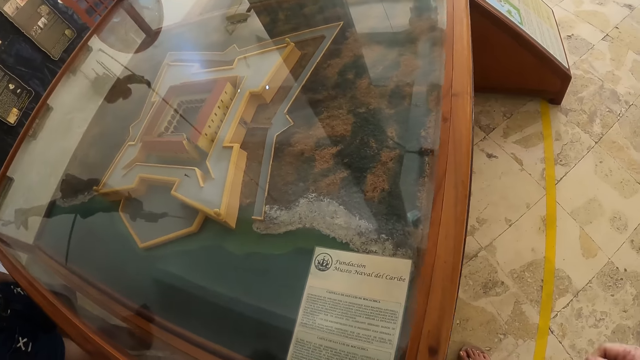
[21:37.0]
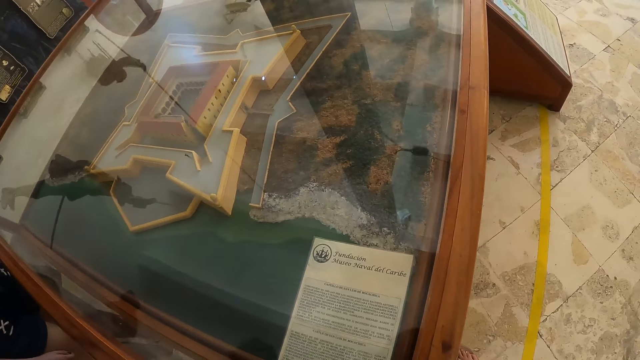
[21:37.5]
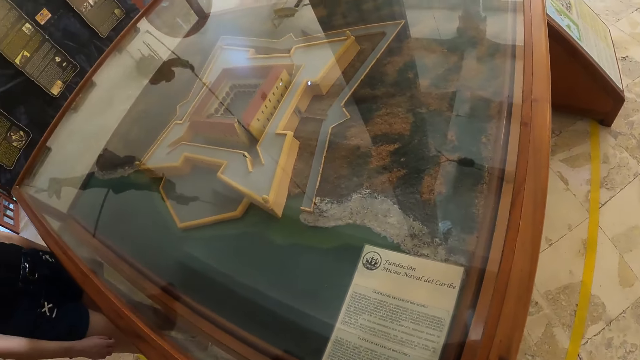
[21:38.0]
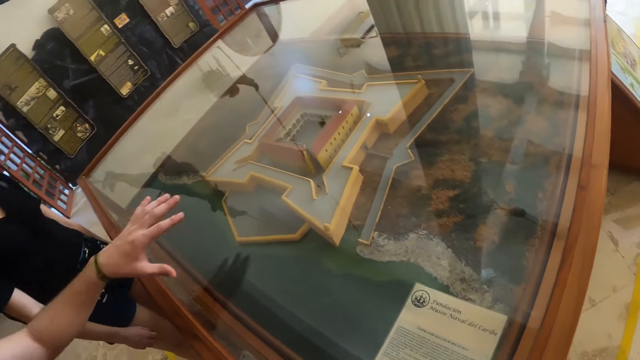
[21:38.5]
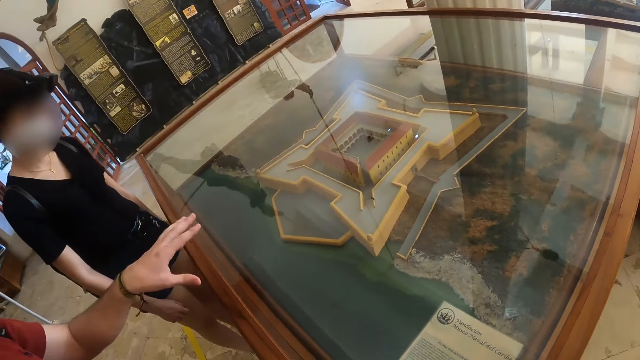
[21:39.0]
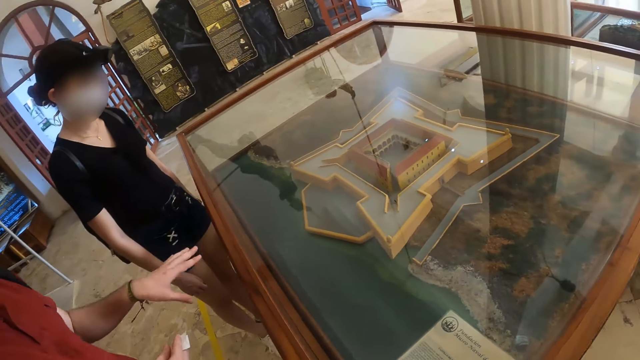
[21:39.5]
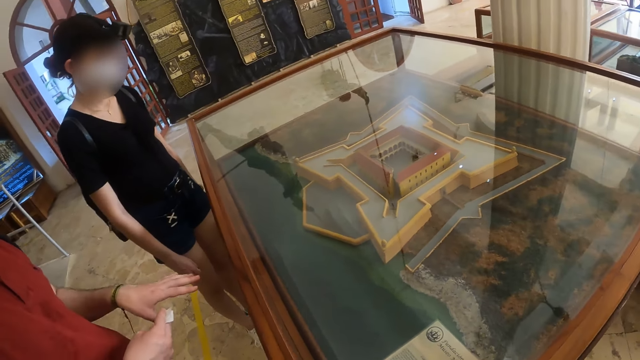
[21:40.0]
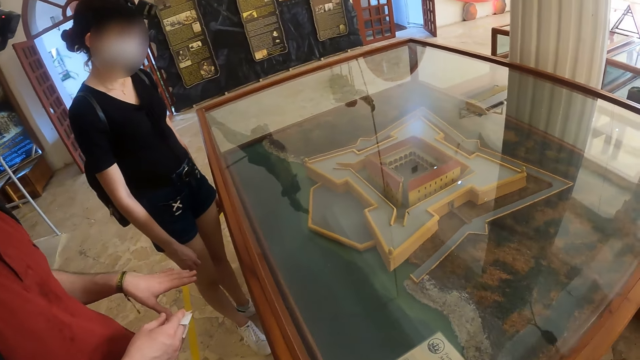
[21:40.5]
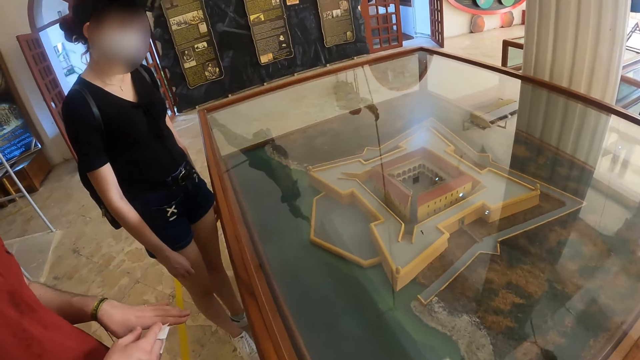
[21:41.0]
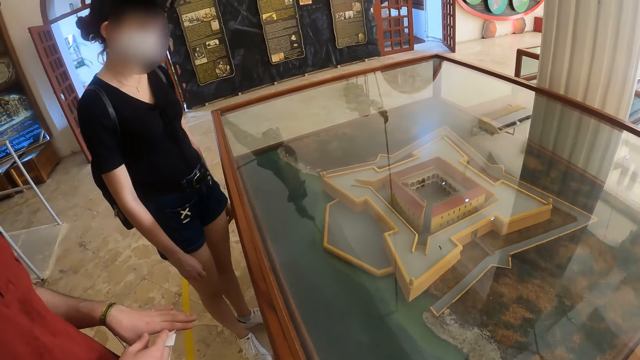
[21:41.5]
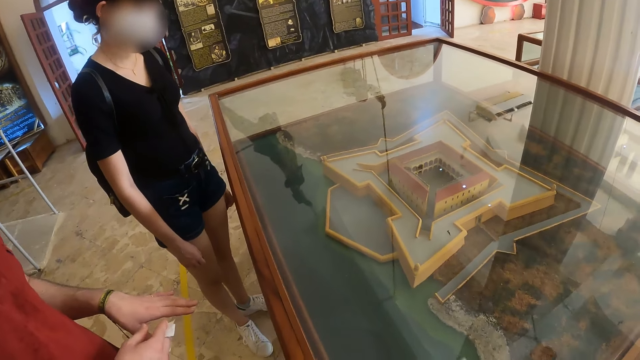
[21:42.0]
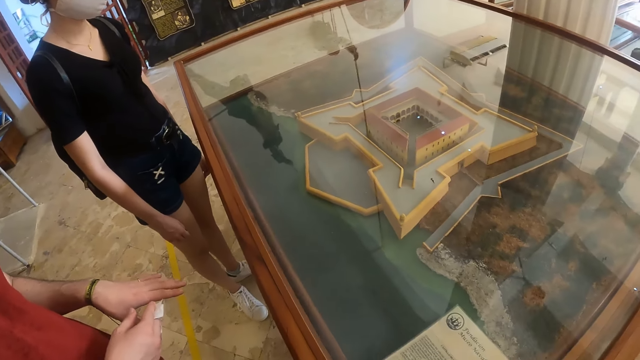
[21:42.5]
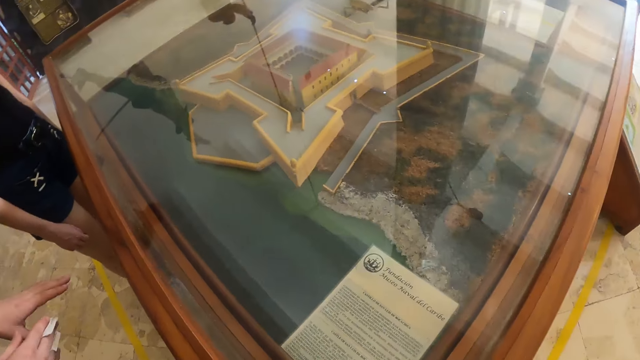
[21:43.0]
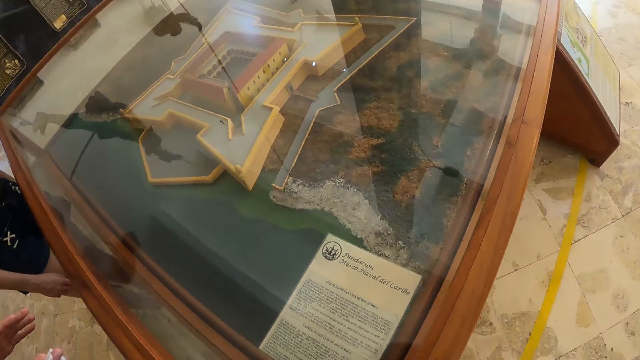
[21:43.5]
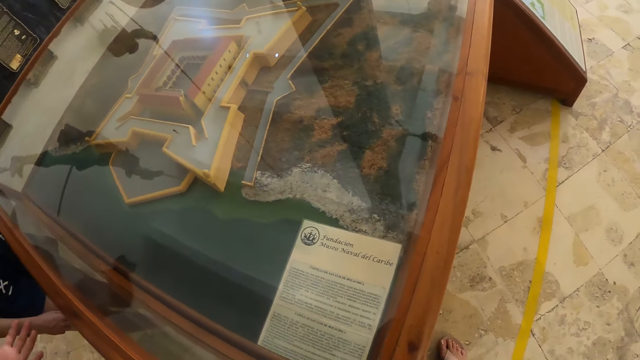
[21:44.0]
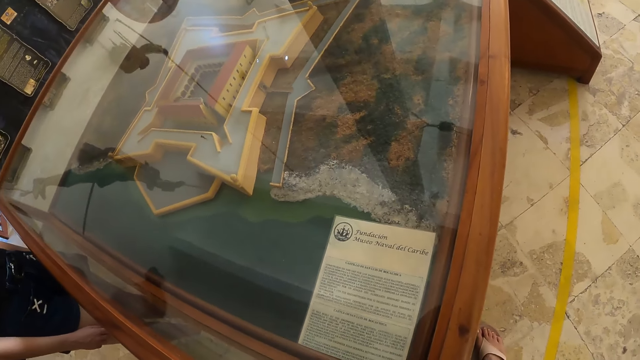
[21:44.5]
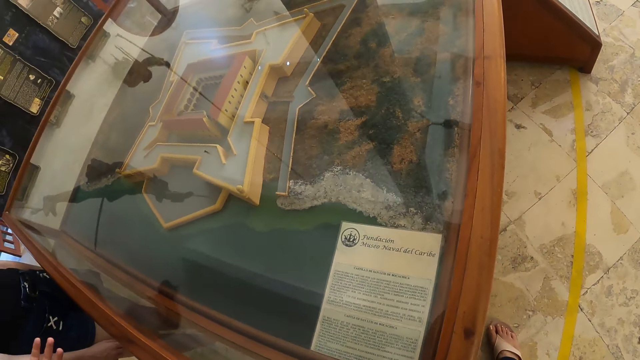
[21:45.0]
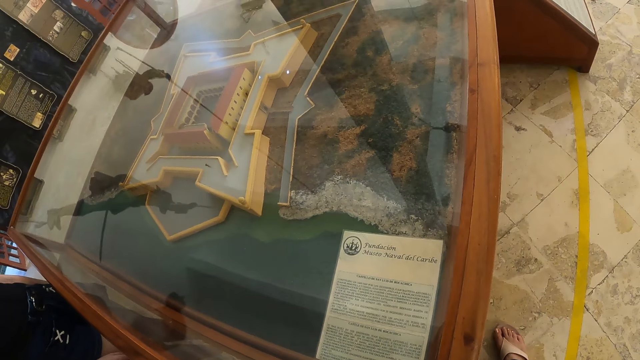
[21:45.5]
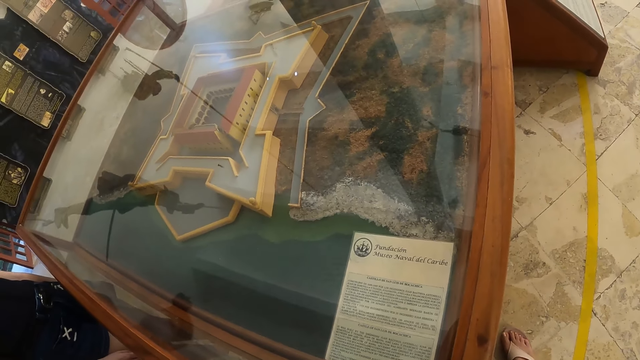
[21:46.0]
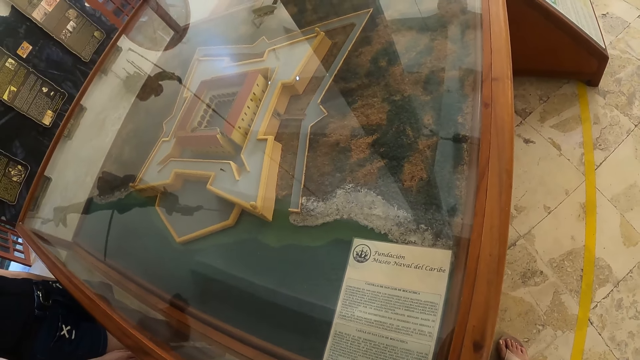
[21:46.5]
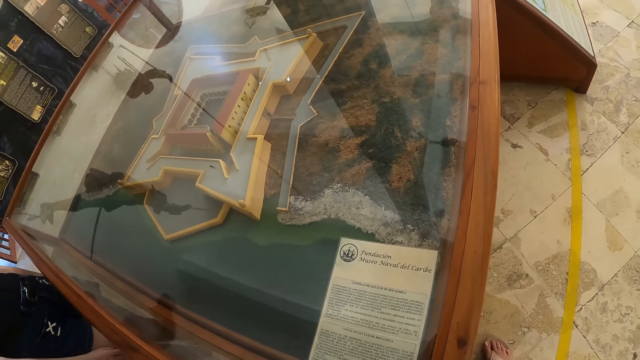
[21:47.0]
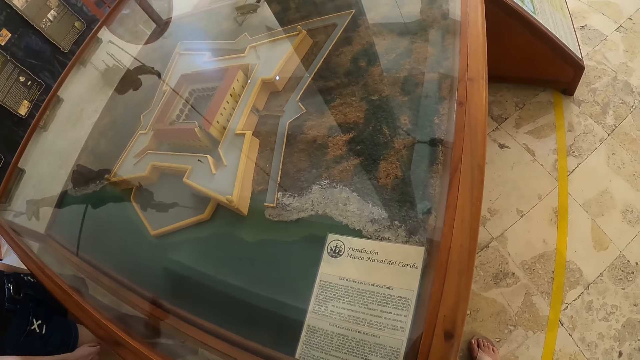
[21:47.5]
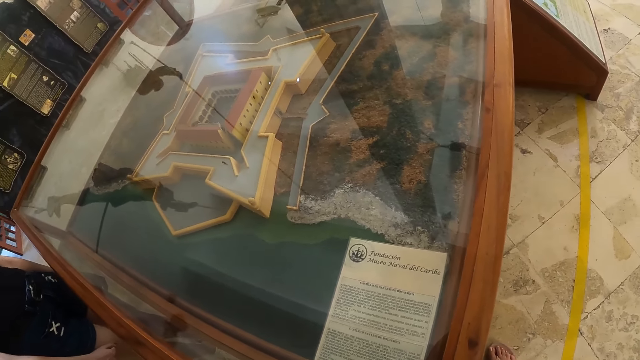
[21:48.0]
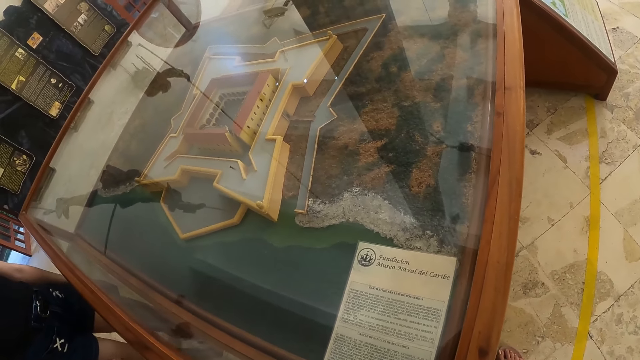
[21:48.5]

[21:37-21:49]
The man moves the left hand. The camera wearer reads the paper.

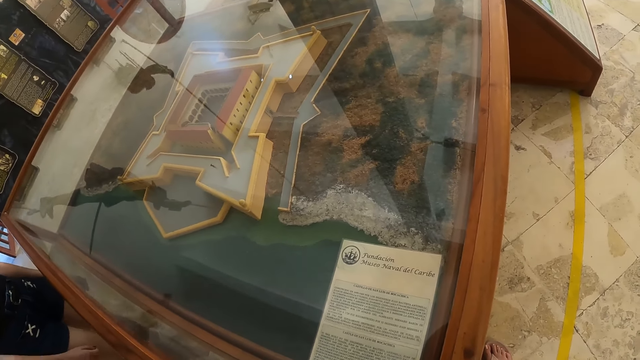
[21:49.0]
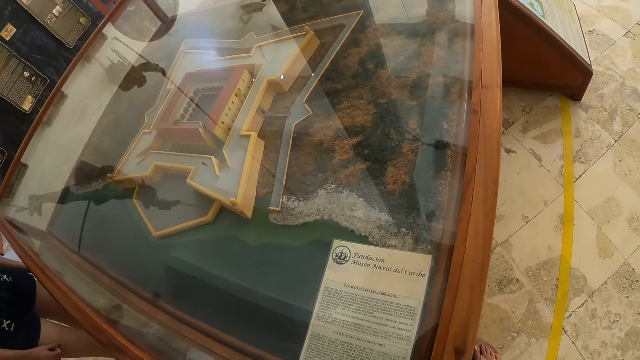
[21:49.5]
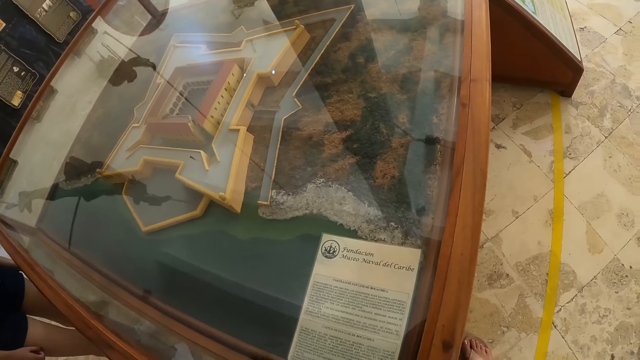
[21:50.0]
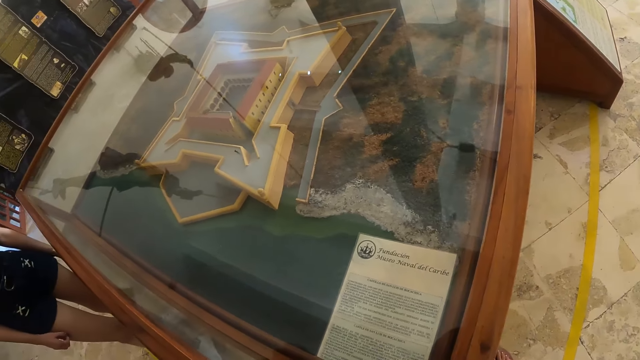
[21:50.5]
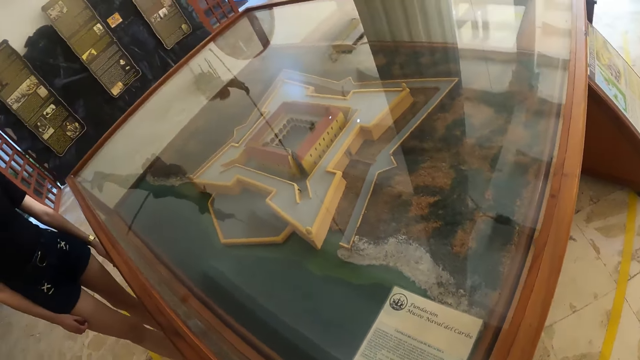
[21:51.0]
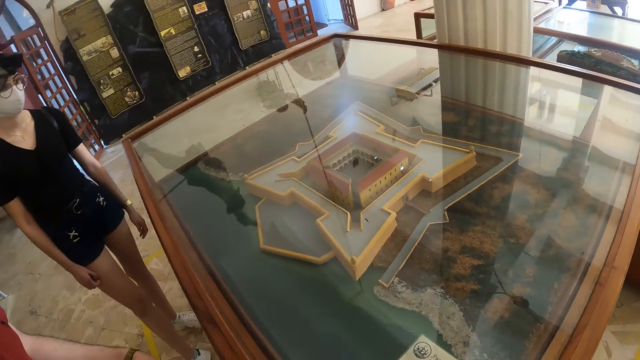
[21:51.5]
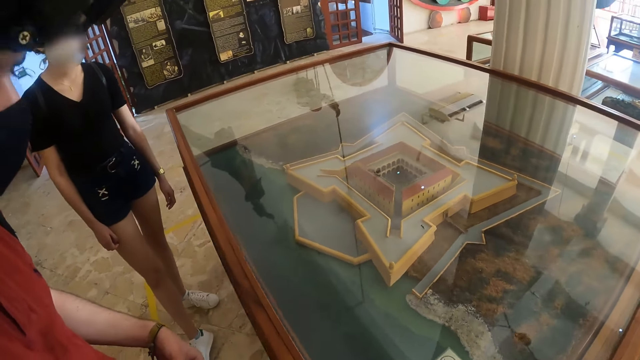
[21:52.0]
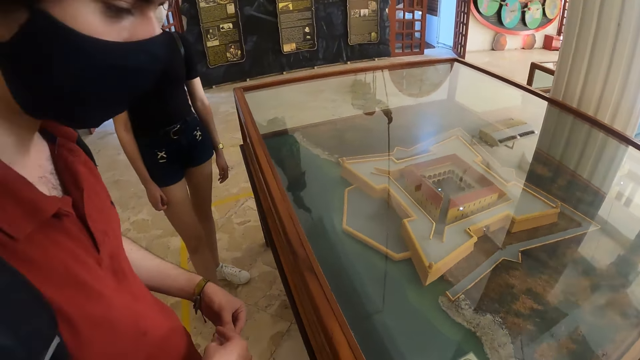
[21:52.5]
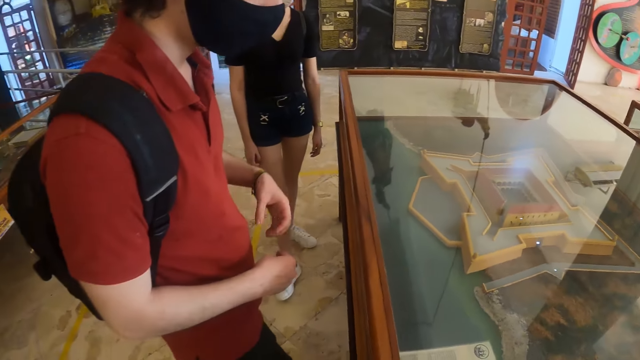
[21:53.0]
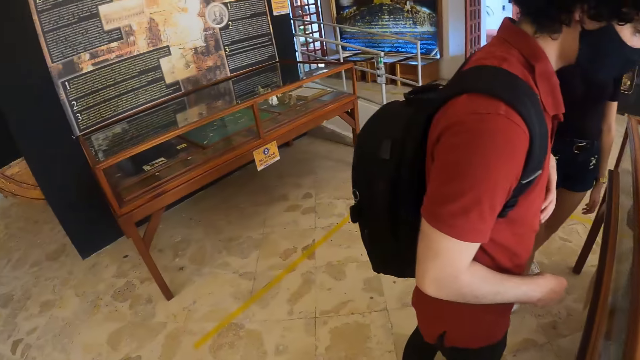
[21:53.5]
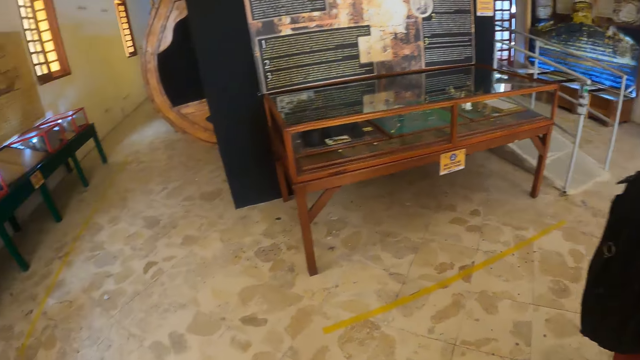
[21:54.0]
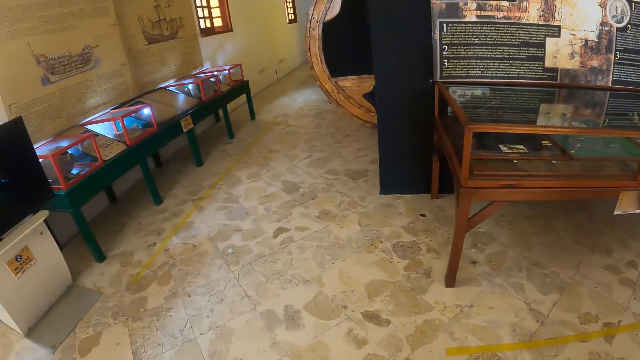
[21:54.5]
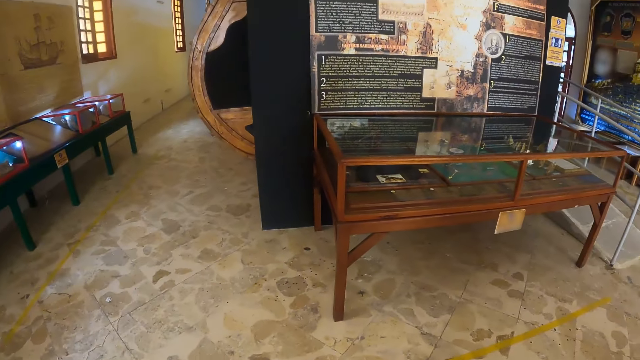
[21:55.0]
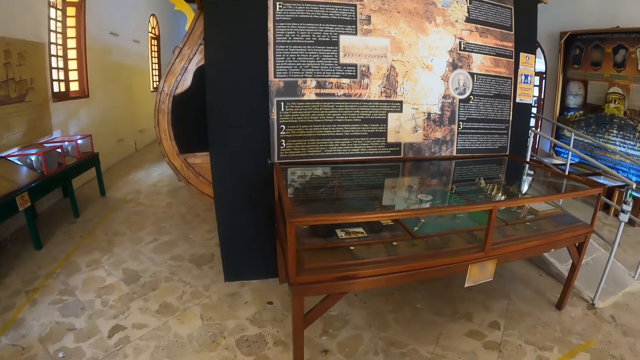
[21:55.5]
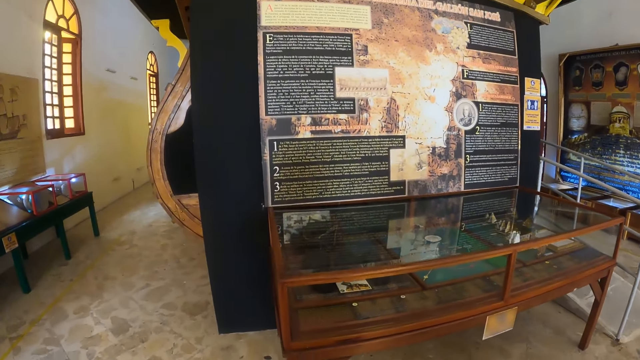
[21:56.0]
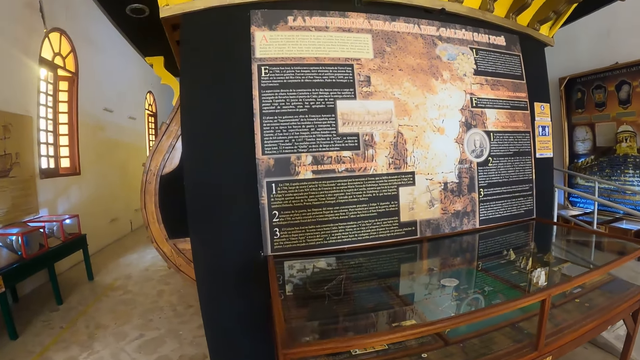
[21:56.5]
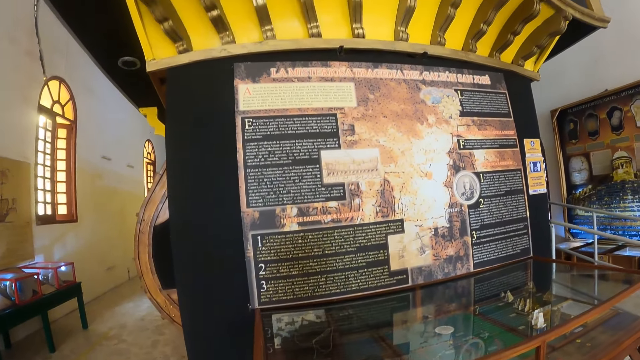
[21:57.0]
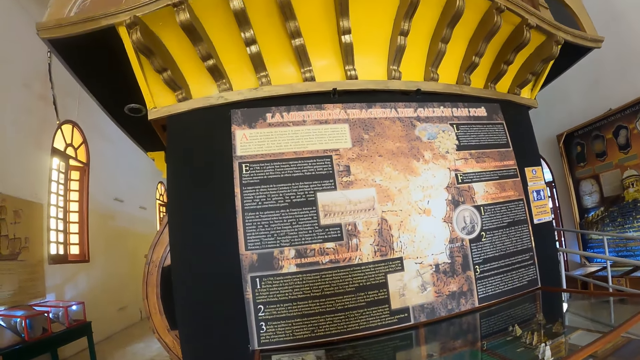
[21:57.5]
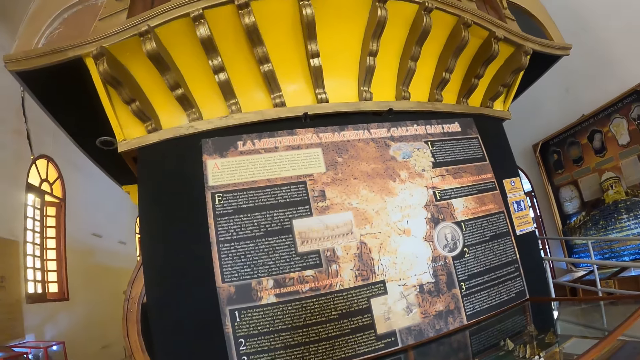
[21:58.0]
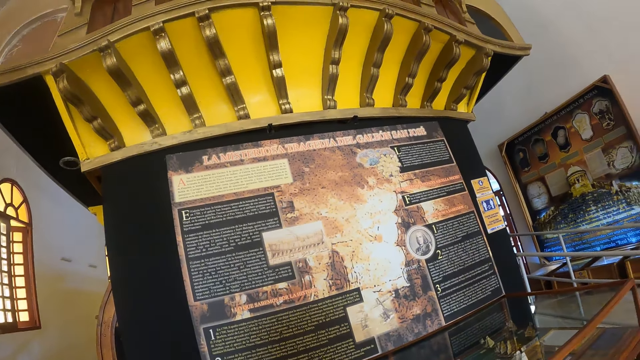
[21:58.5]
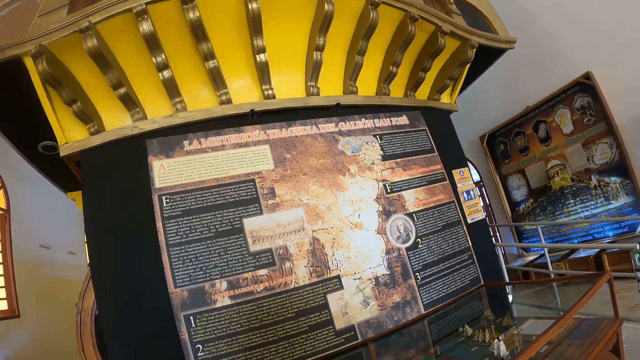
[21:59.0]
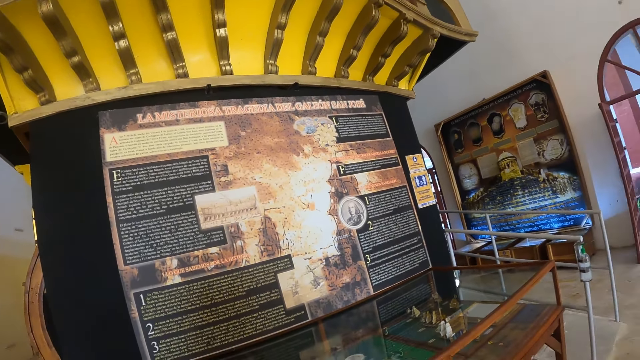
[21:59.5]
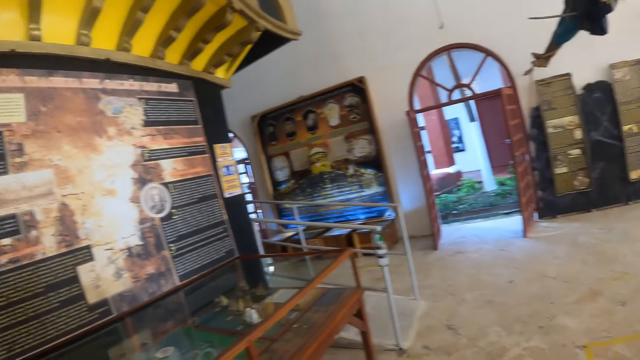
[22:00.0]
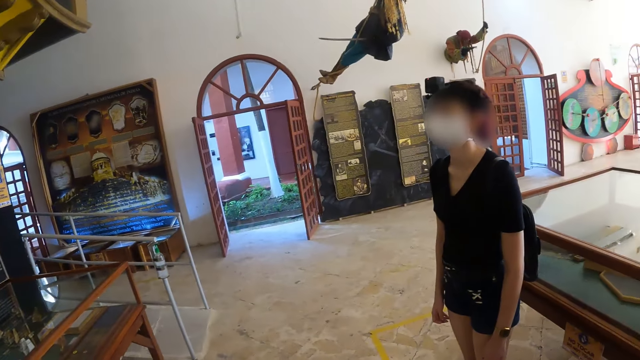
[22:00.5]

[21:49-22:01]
The camera wearer looks at the exhibit. They turn around. They walk around the museum. They look around the museum collection. They look at the board. They look at the woman.
